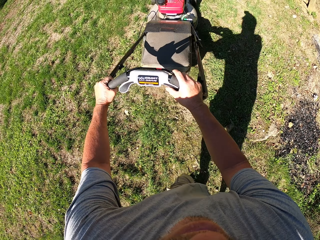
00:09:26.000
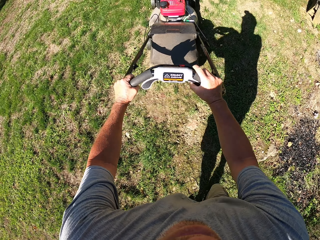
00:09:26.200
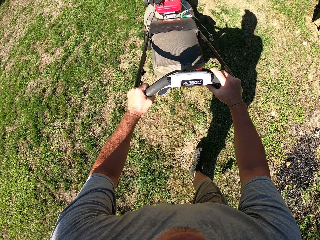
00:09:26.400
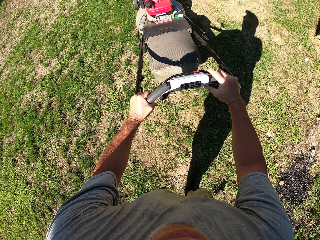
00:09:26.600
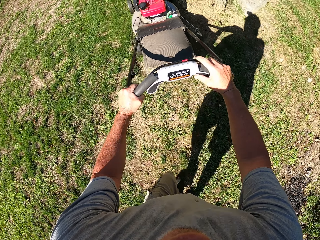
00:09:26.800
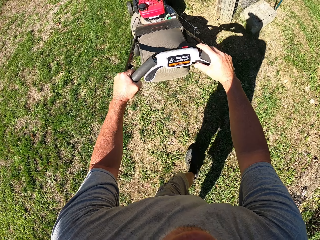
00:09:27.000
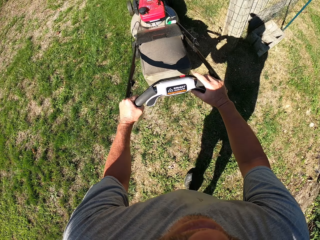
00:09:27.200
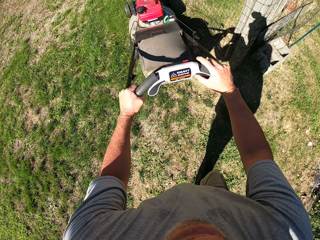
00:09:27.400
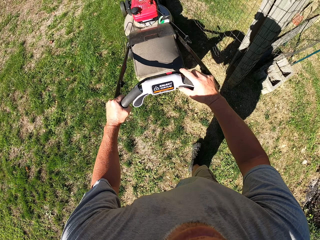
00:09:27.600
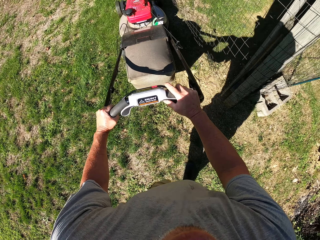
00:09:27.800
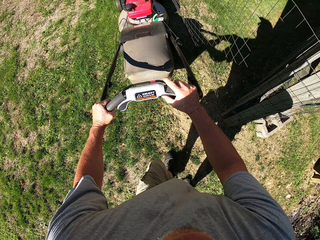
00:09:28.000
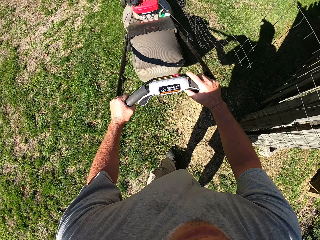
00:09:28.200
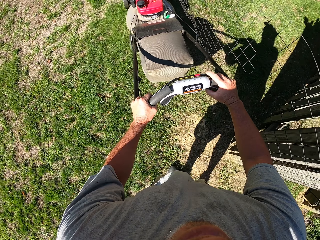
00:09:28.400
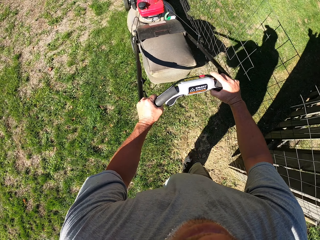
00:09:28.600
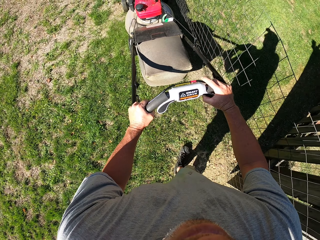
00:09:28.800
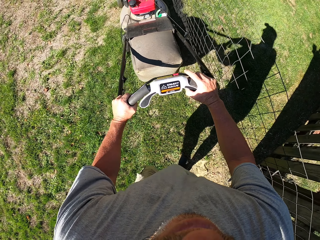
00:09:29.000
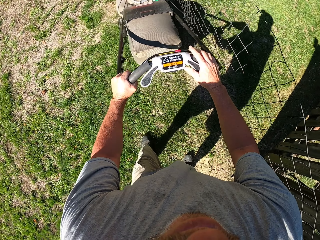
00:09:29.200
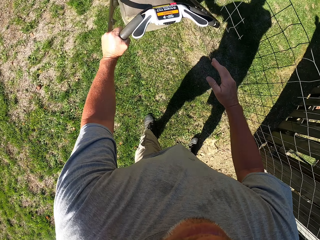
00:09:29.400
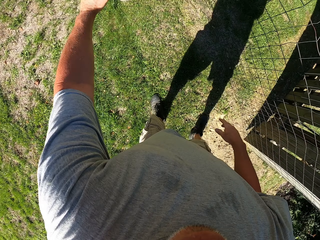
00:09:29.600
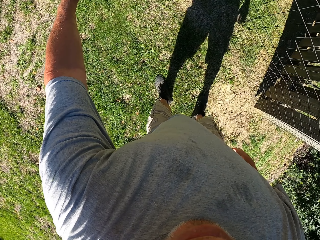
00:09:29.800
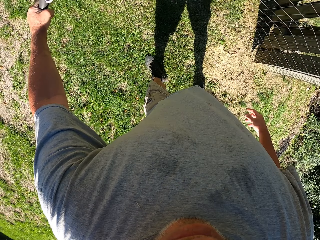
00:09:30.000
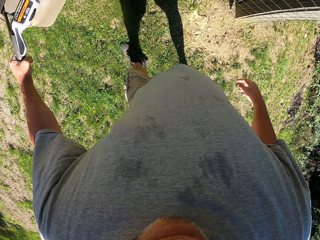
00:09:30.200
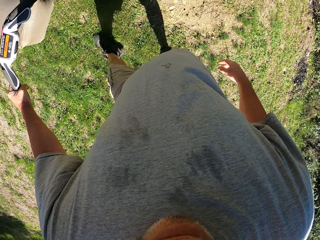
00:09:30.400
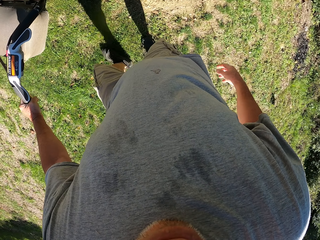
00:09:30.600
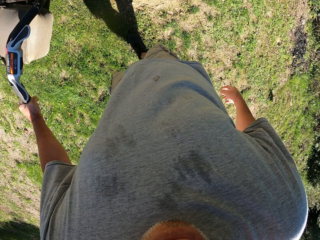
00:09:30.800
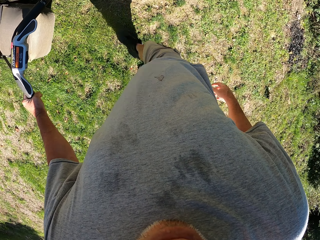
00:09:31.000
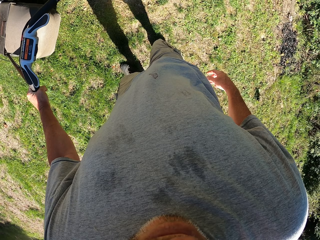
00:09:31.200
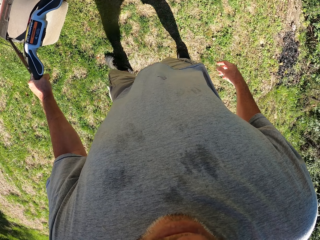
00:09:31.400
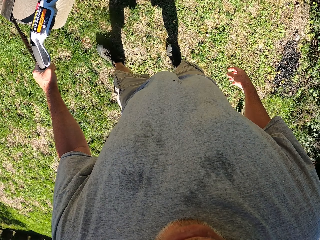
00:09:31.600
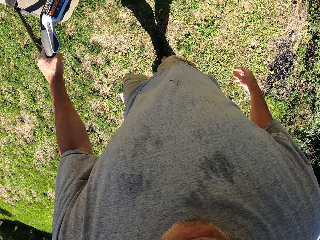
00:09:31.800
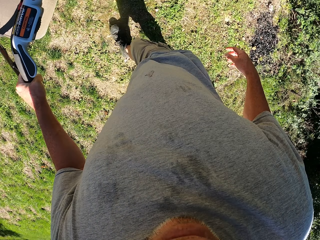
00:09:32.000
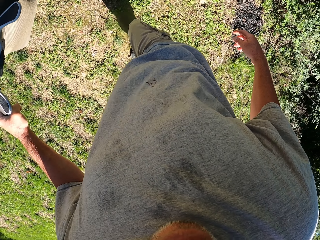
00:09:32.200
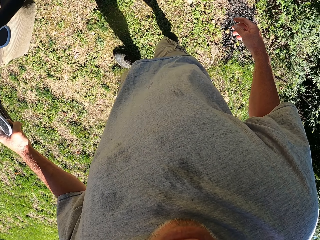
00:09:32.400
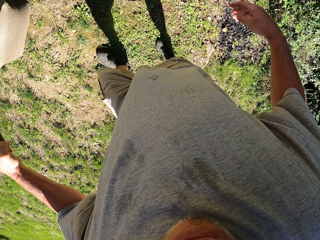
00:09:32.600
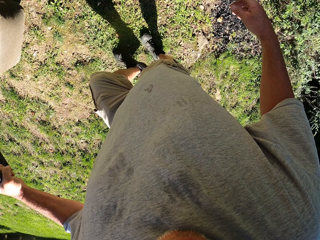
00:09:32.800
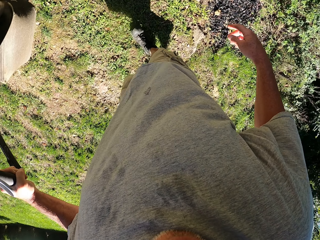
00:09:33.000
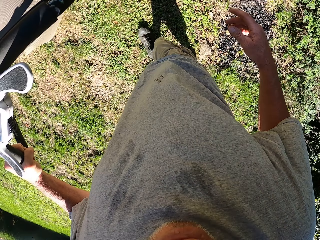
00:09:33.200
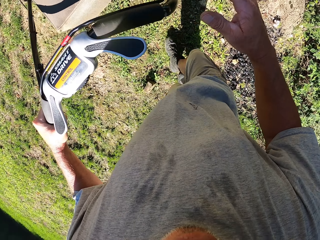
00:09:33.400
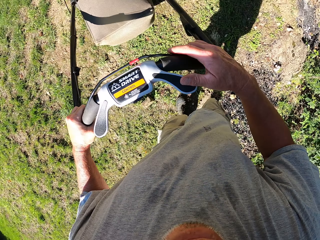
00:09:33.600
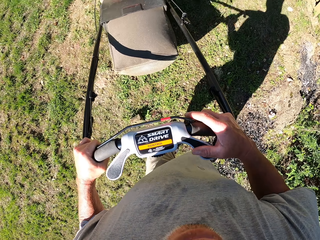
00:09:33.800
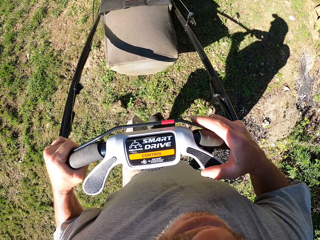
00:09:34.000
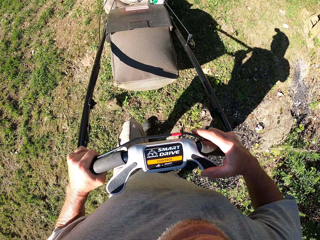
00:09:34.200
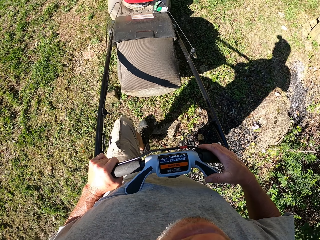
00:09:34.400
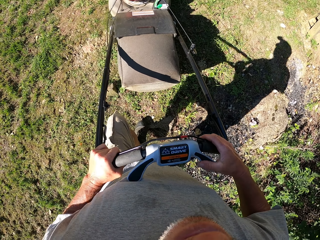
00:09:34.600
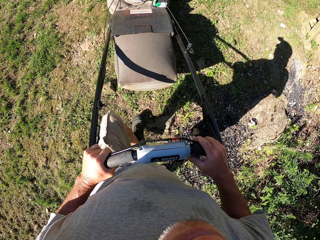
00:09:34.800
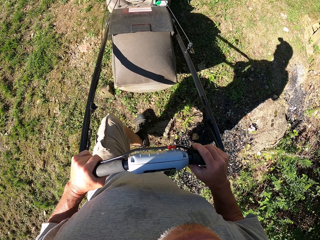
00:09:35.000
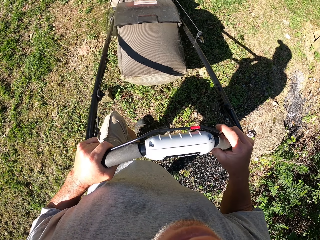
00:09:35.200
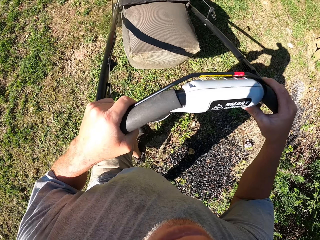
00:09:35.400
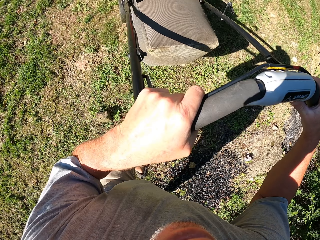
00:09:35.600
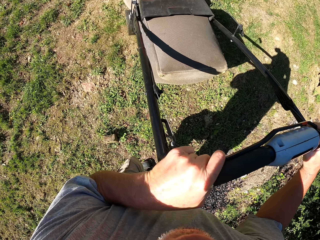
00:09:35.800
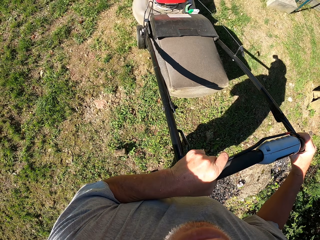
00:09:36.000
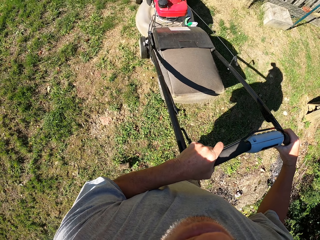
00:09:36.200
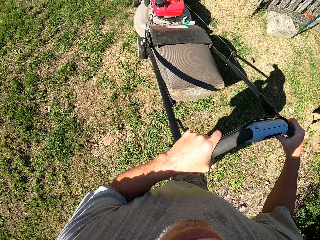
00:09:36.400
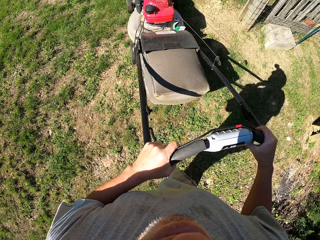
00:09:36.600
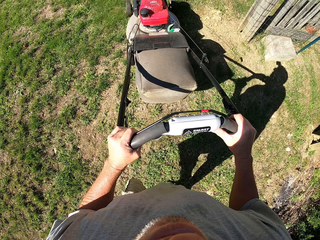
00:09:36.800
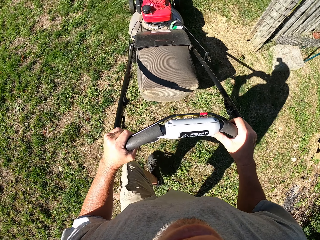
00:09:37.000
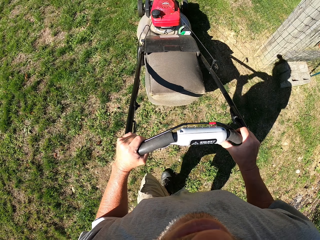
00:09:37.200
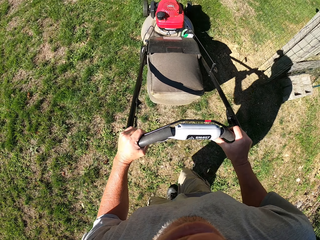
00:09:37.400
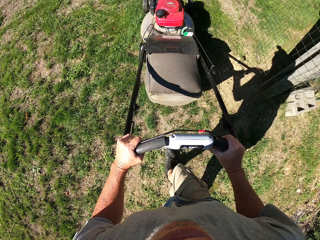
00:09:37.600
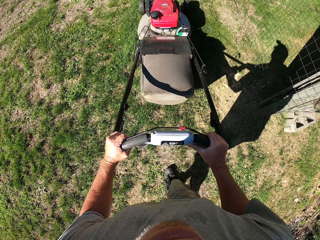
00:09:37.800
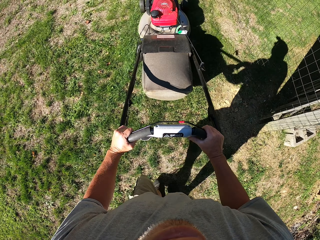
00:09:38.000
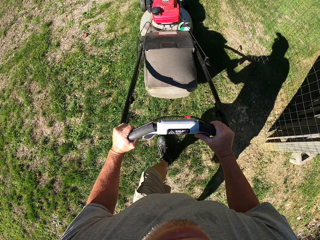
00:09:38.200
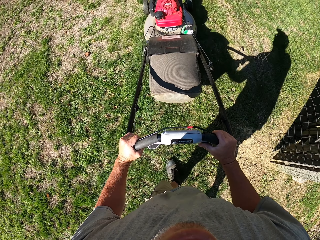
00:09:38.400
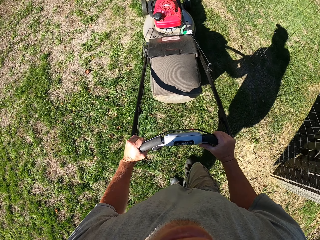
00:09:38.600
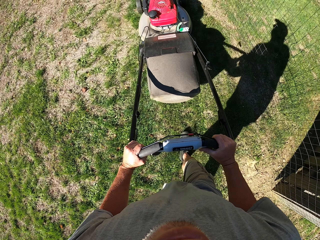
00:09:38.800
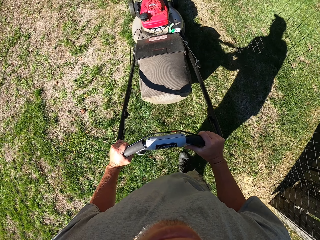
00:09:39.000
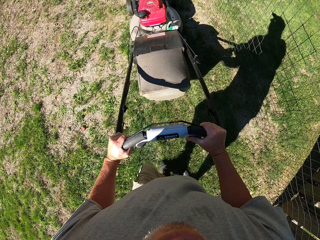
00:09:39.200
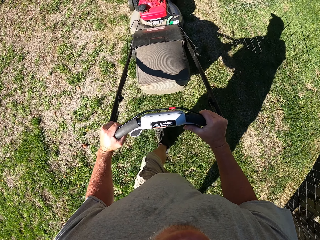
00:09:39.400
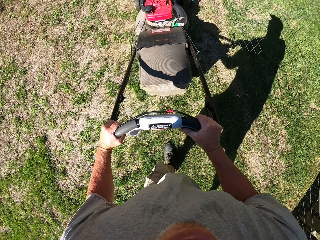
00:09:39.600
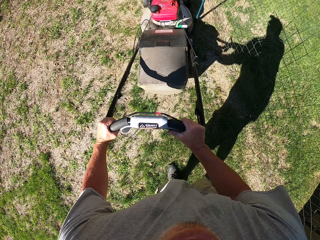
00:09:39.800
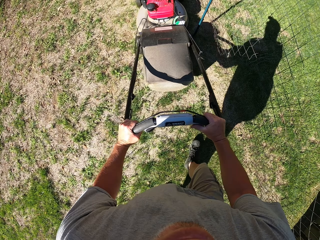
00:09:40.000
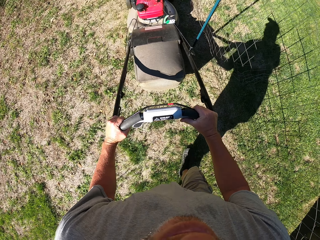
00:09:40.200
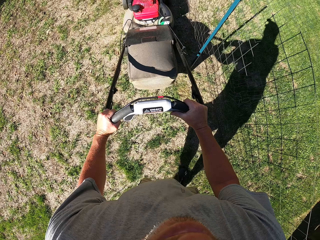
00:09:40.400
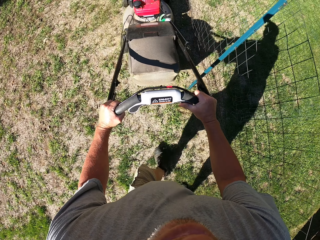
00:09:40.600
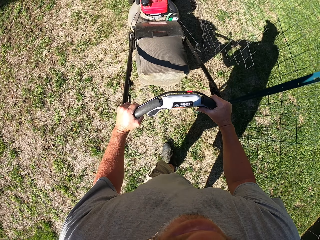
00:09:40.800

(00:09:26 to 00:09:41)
The camera wearer pulls the lawn mower backwards. They push the lawn mower forward.

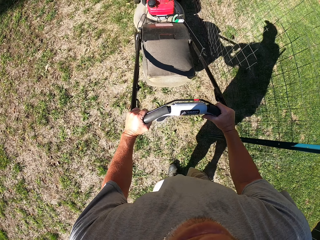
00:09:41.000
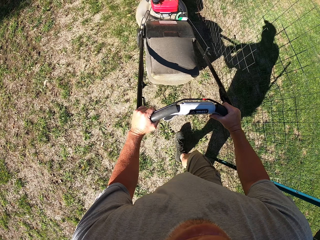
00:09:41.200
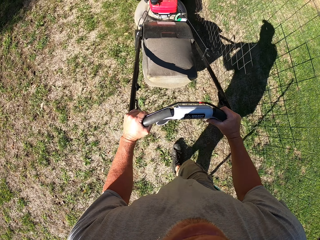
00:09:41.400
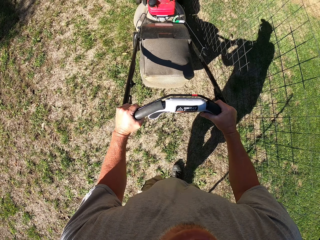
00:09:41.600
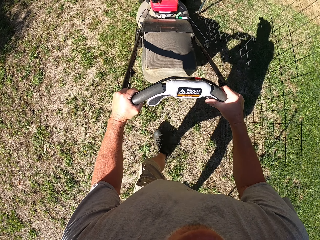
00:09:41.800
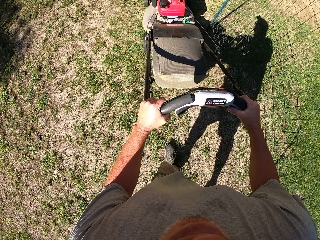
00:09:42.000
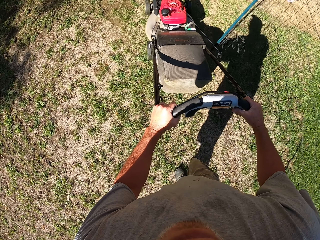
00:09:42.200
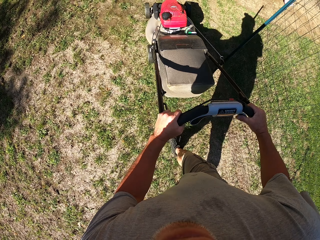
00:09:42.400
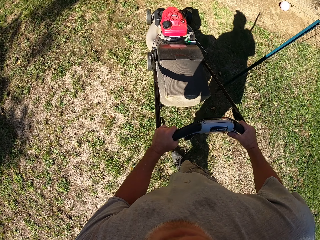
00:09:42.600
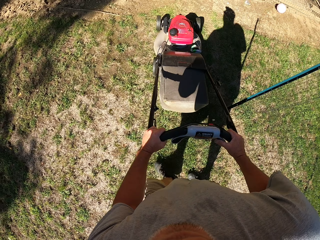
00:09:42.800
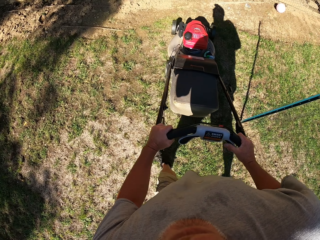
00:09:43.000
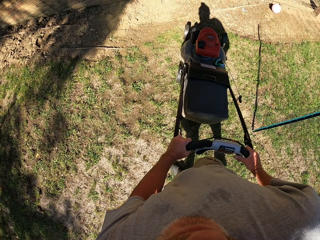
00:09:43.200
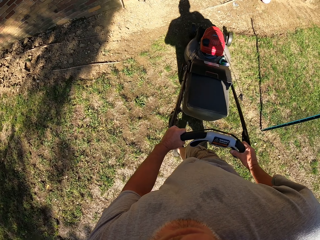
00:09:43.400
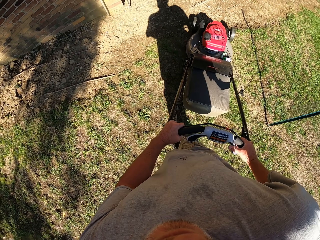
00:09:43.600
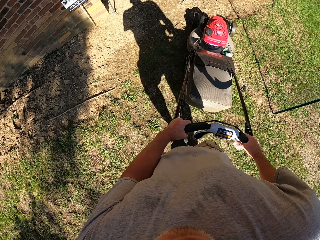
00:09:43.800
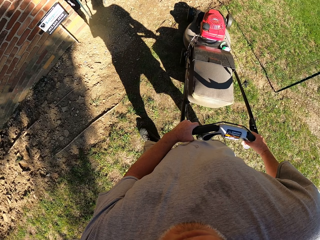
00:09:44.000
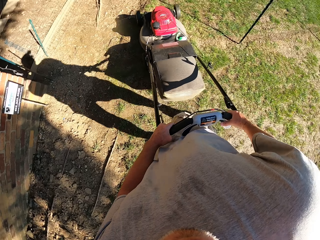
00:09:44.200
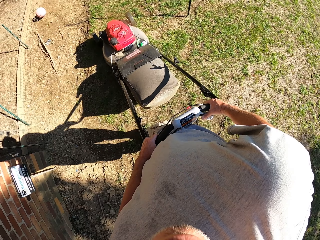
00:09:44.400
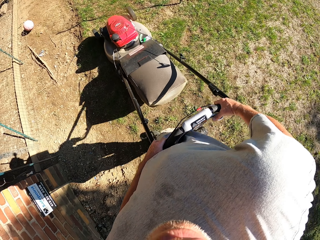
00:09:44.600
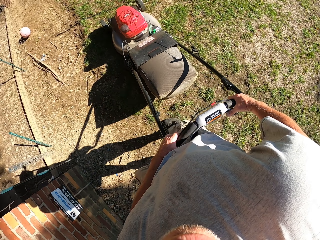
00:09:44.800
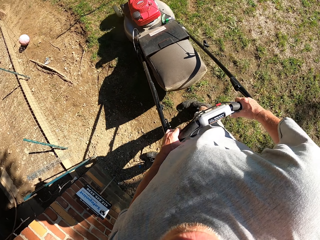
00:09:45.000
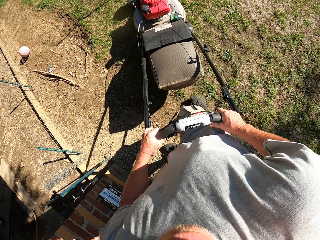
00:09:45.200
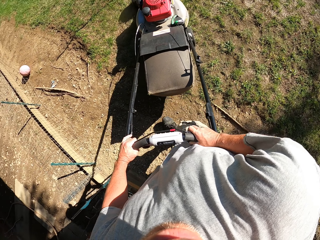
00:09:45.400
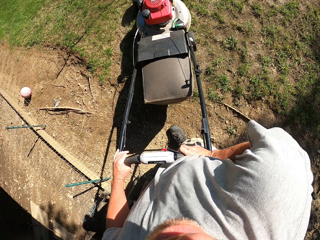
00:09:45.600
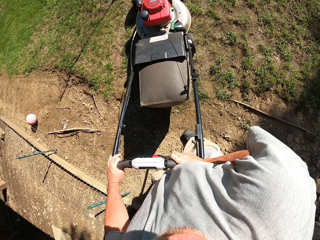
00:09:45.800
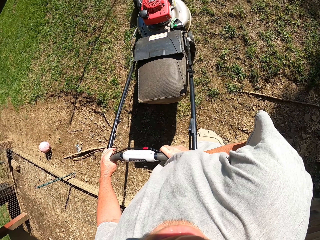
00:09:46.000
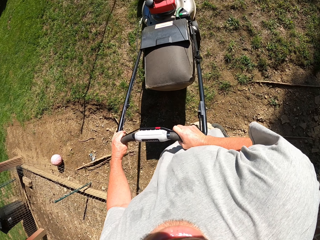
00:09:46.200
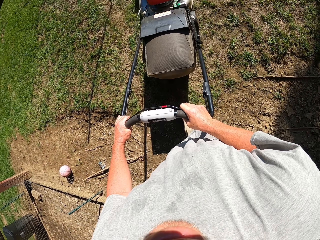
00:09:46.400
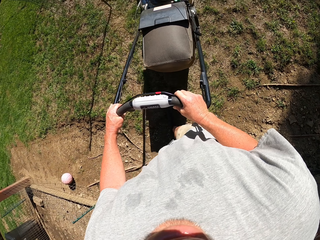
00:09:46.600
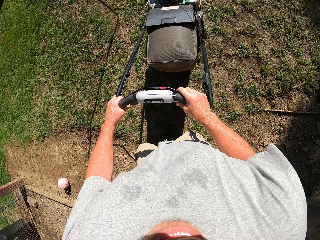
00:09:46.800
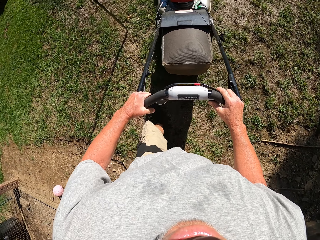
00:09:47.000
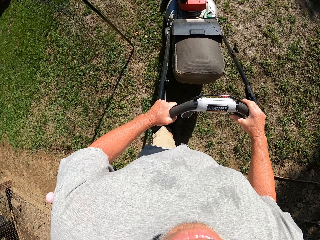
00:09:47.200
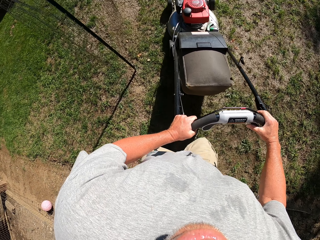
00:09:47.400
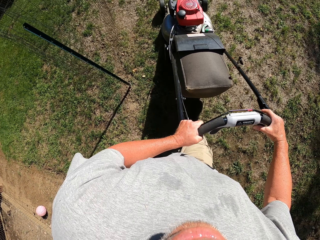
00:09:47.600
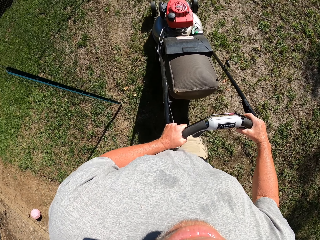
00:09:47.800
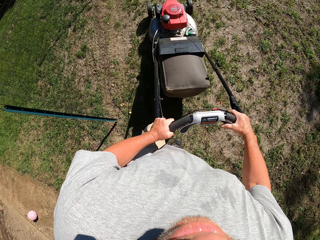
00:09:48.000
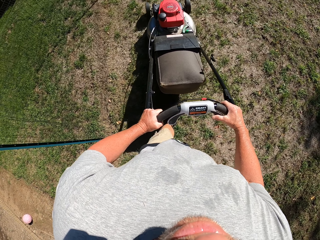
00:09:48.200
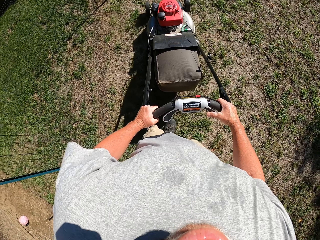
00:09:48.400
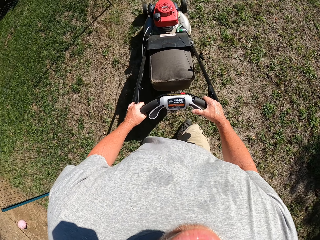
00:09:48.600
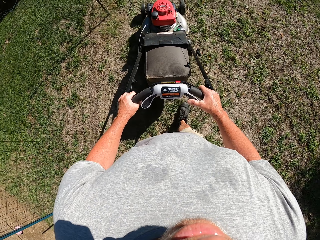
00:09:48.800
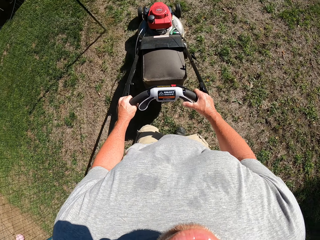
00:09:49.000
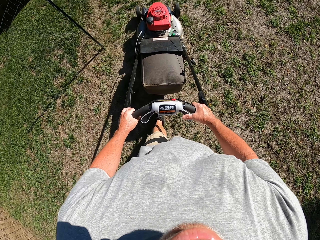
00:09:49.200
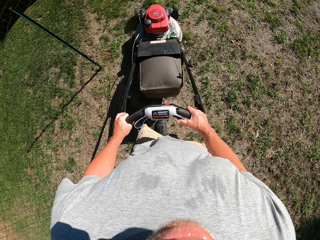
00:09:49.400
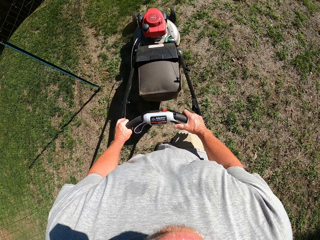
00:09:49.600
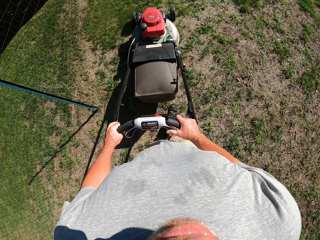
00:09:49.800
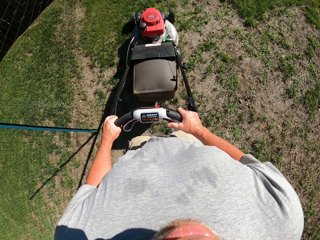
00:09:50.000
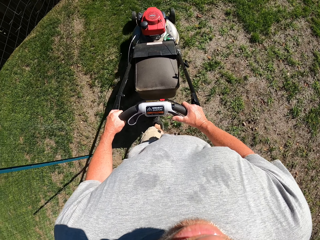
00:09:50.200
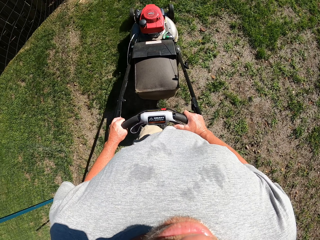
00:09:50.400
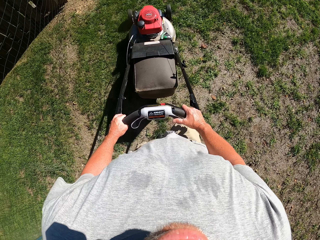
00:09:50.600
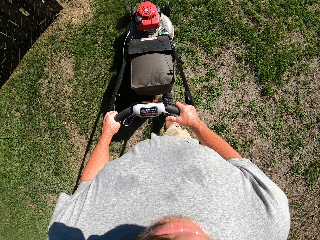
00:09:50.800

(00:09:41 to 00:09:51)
The camera wearer turns the lawn mower right. They push the lawn mower forward.
